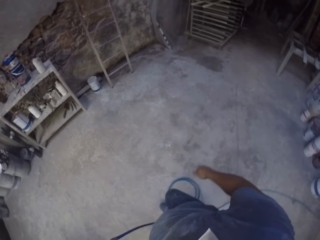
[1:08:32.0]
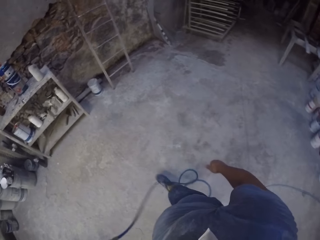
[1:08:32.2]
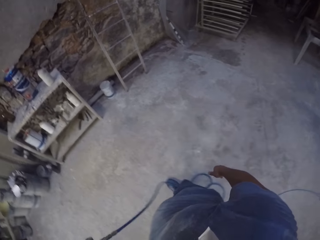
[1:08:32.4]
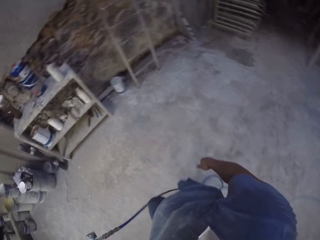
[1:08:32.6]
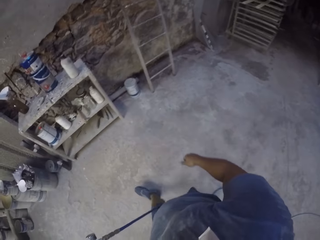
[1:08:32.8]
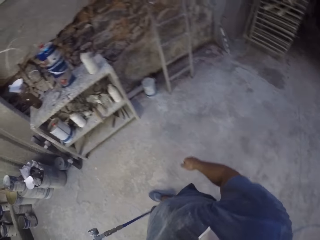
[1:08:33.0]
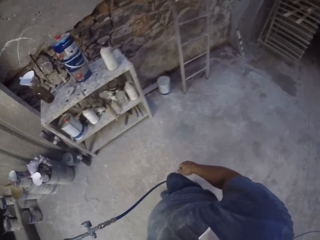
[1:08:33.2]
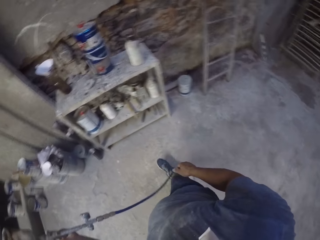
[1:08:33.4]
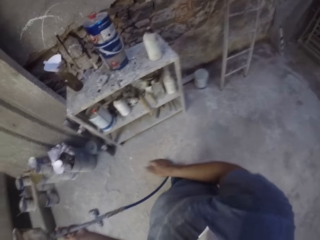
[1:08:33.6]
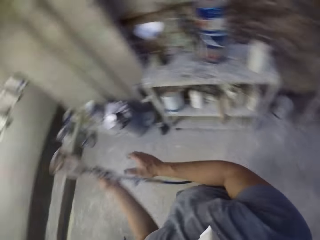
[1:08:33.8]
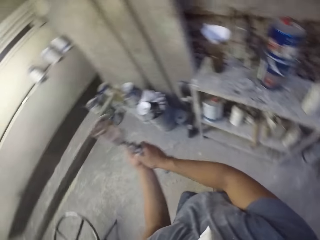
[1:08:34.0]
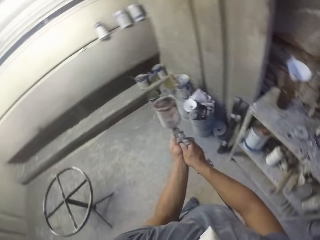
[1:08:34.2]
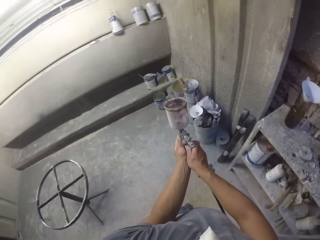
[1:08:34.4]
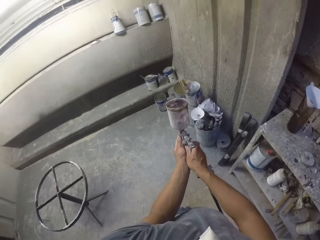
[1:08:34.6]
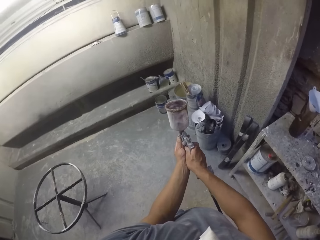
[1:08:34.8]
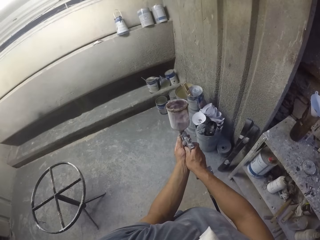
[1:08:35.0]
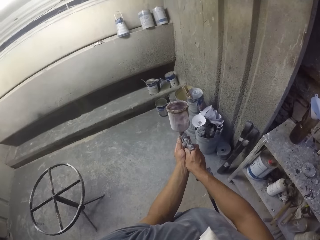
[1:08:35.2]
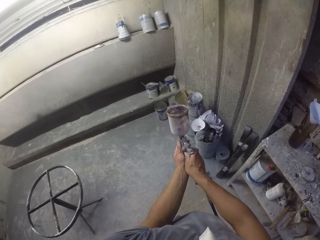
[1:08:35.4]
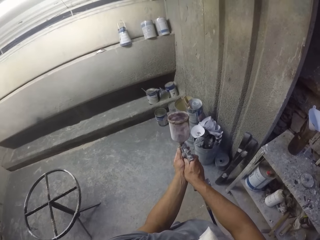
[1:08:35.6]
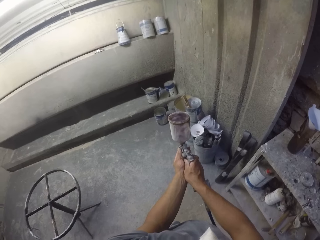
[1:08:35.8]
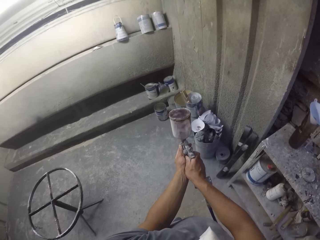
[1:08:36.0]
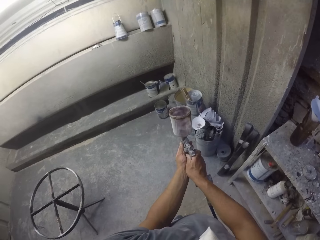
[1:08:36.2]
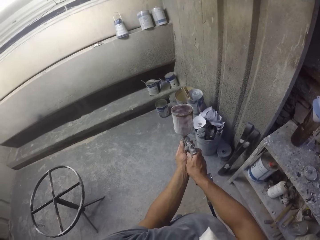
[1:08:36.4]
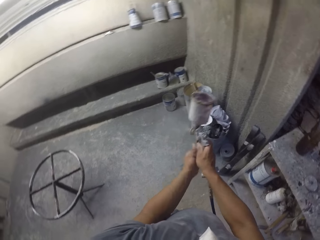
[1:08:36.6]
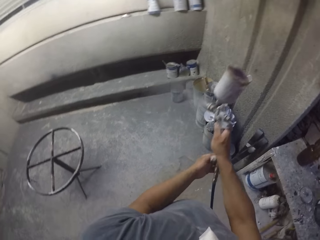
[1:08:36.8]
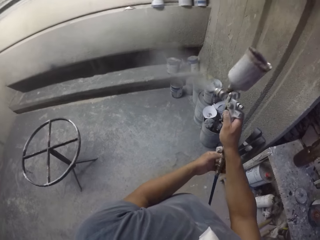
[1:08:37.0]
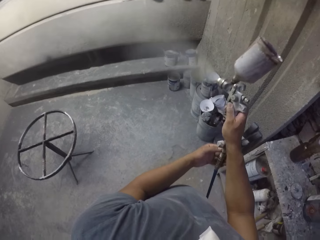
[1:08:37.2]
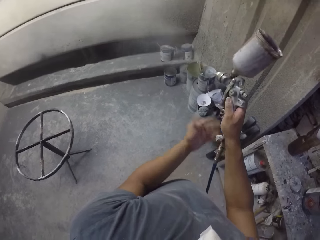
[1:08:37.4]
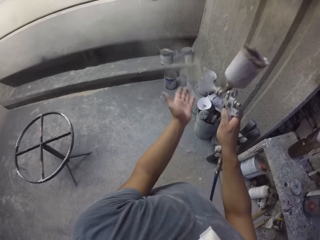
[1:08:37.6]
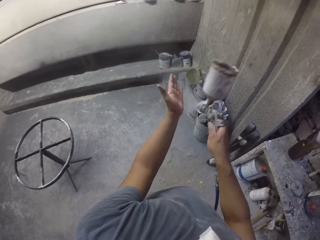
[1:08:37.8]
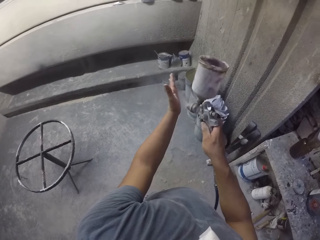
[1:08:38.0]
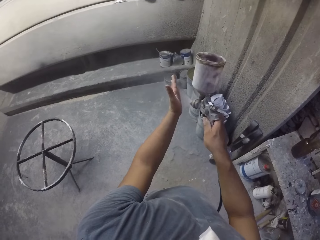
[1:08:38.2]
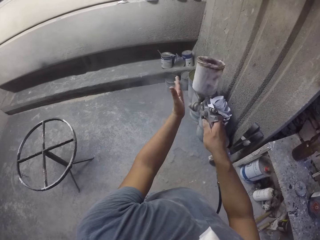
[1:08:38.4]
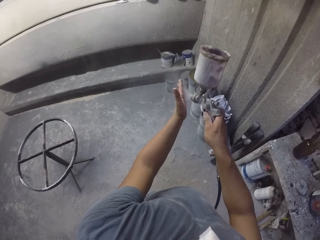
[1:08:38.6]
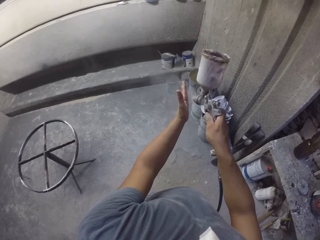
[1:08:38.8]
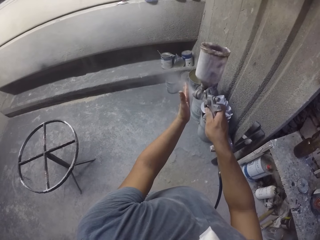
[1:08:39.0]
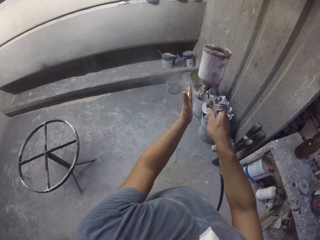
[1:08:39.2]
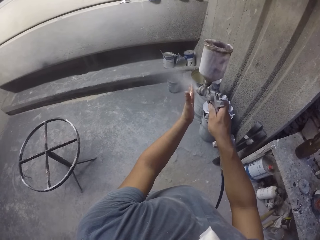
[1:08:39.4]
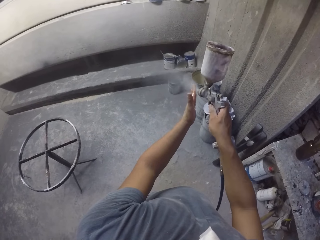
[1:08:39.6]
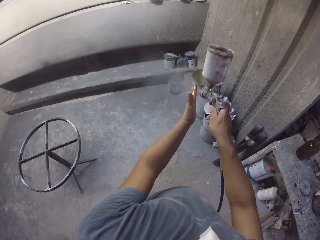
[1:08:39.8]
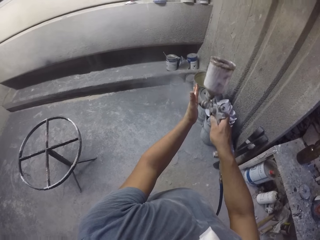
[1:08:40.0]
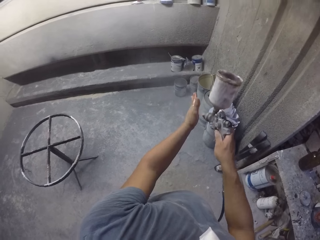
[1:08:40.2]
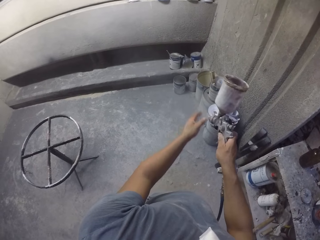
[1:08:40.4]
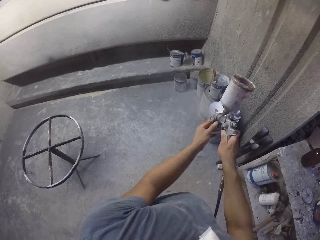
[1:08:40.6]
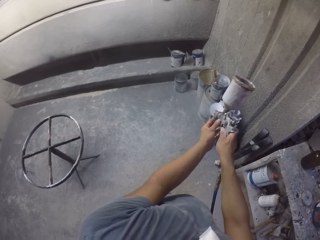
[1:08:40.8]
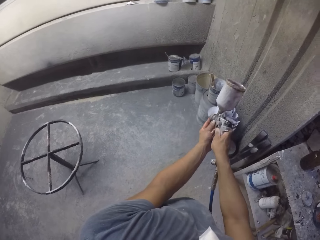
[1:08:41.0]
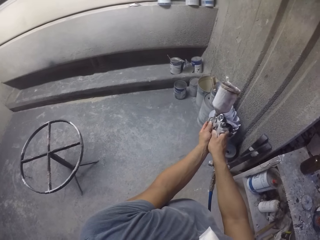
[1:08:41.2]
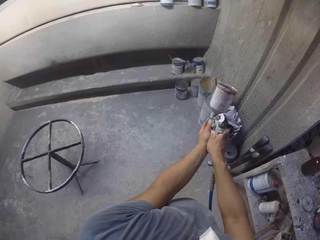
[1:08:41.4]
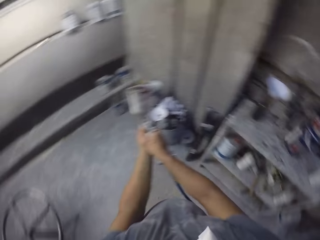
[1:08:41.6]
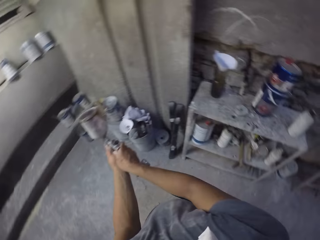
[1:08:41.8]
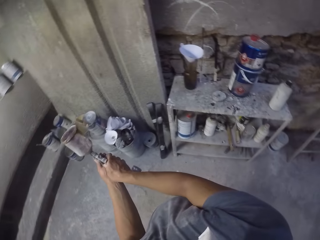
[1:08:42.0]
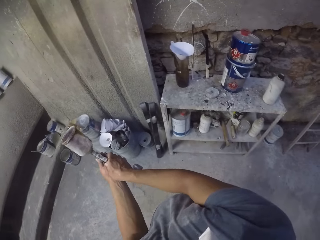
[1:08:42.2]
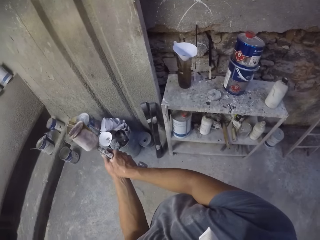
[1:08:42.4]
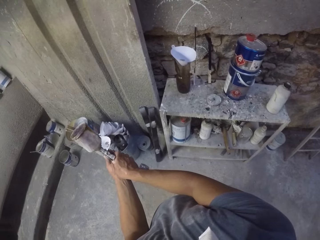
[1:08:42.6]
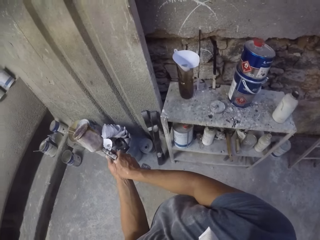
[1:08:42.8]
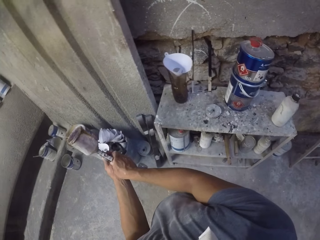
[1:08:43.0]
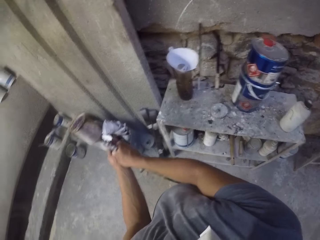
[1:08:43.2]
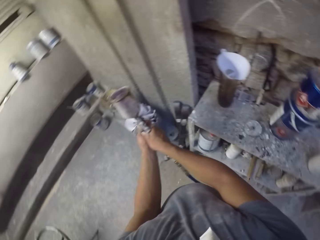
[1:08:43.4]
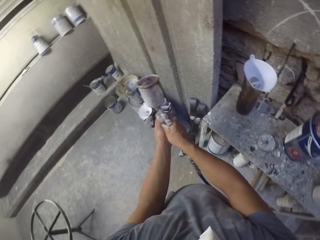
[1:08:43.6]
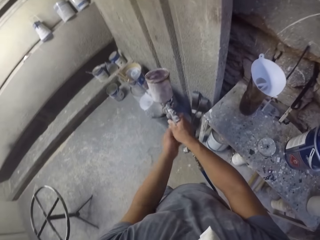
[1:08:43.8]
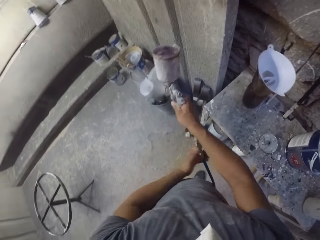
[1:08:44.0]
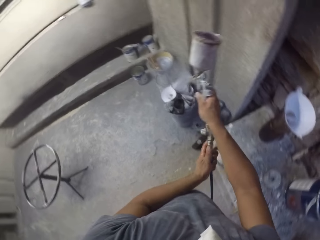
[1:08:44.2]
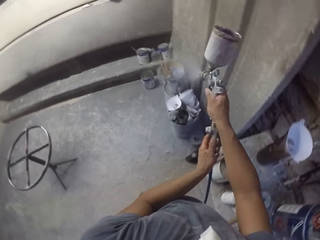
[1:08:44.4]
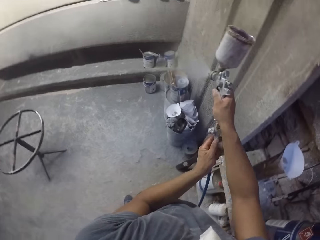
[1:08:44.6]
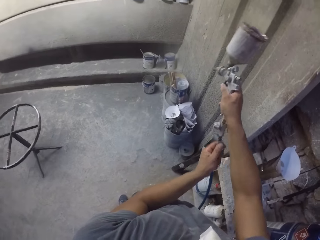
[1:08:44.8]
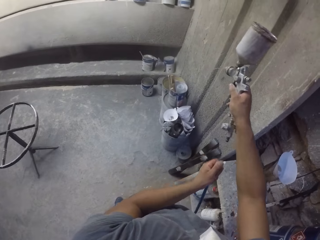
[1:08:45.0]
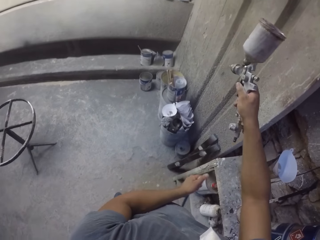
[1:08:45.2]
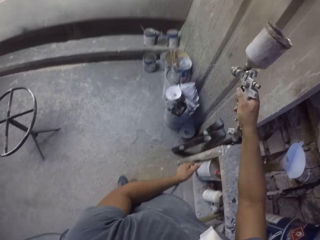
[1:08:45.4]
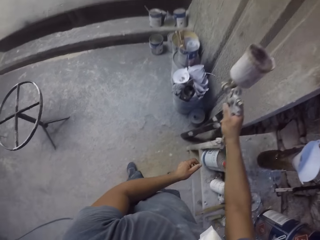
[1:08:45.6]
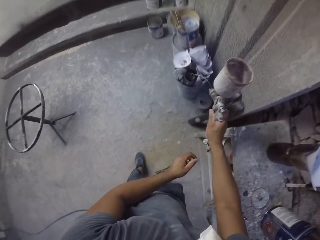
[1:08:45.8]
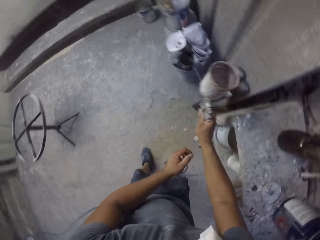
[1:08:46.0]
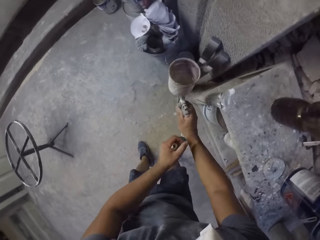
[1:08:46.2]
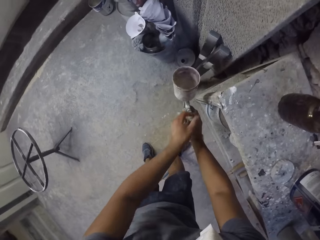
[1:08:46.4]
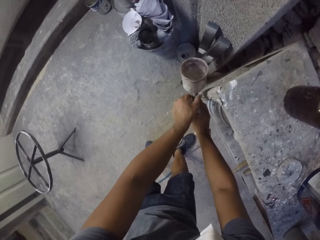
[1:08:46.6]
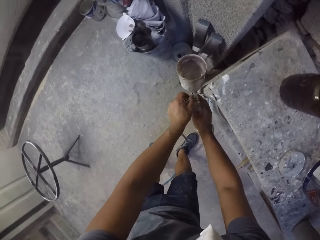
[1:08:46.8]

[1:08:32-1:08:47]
The camera wearer turns. They walk around the room. They hold a spray gun with both hands in the room. They spray paint in the room. They spray paint on the left hand. They hold the spray gun with both hands in the room. They turn. They spray paint in the room. They remove a pipe from the paint spray gun.

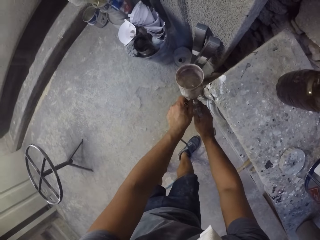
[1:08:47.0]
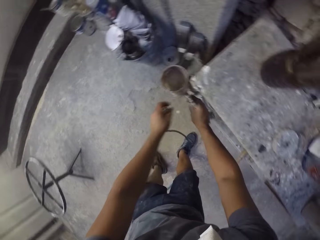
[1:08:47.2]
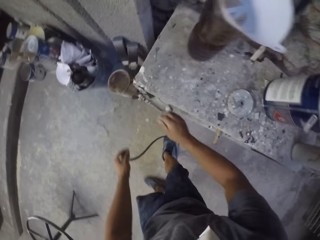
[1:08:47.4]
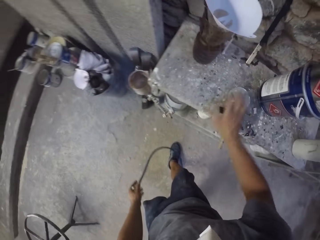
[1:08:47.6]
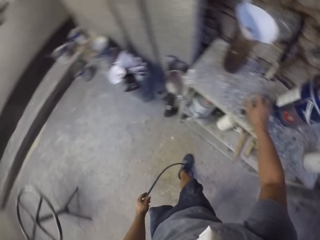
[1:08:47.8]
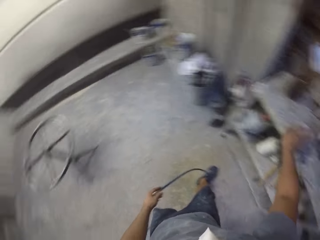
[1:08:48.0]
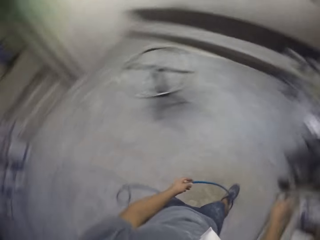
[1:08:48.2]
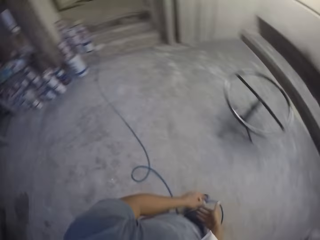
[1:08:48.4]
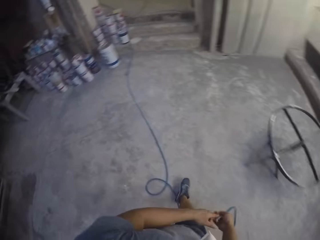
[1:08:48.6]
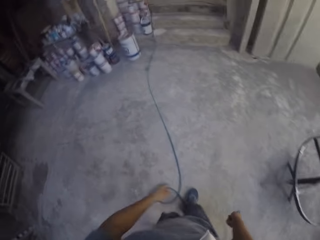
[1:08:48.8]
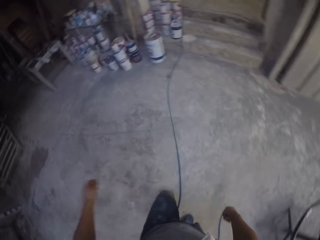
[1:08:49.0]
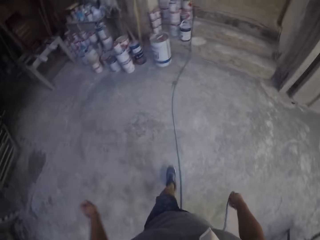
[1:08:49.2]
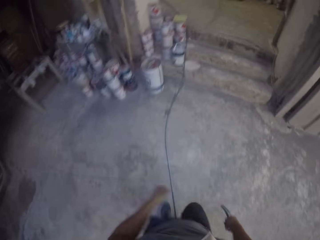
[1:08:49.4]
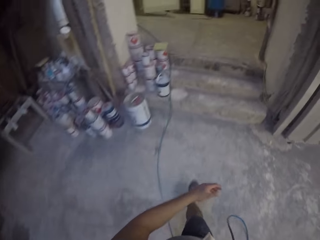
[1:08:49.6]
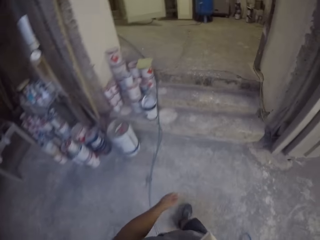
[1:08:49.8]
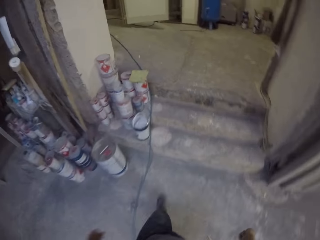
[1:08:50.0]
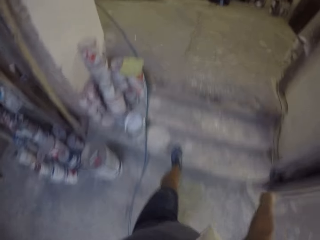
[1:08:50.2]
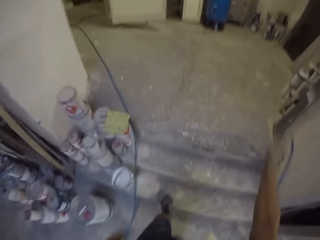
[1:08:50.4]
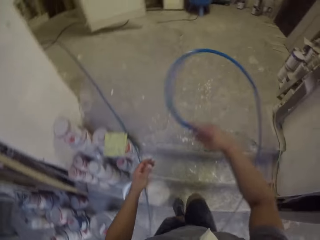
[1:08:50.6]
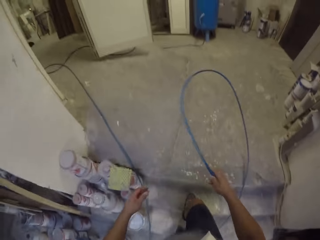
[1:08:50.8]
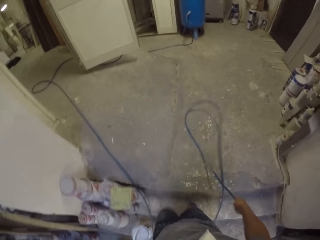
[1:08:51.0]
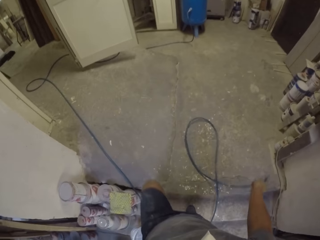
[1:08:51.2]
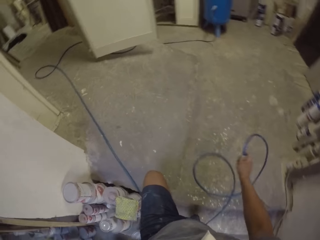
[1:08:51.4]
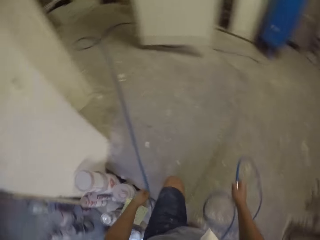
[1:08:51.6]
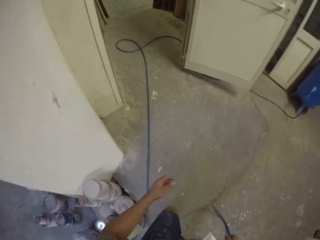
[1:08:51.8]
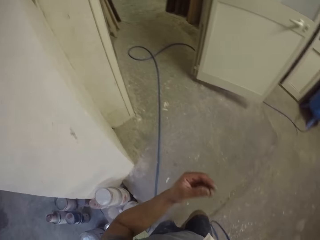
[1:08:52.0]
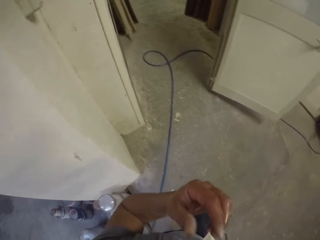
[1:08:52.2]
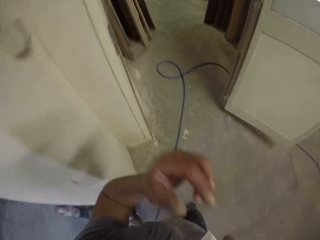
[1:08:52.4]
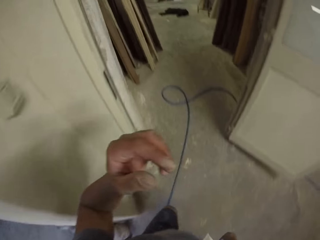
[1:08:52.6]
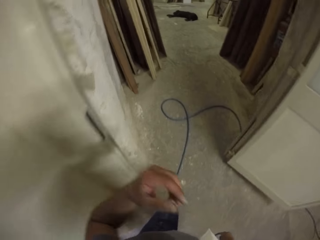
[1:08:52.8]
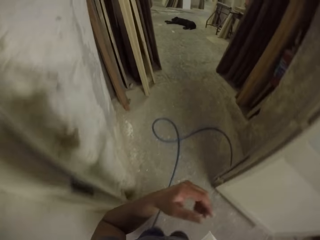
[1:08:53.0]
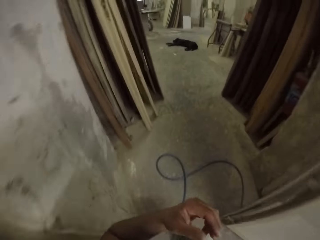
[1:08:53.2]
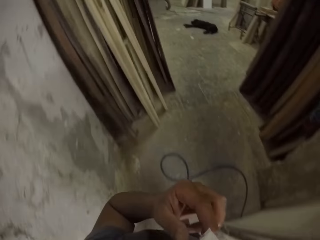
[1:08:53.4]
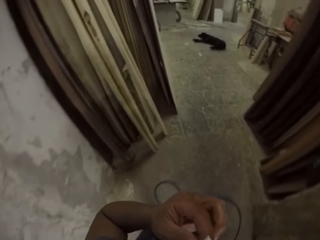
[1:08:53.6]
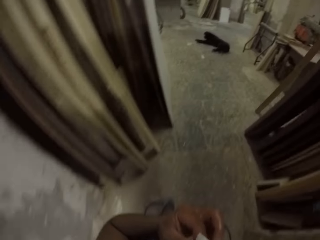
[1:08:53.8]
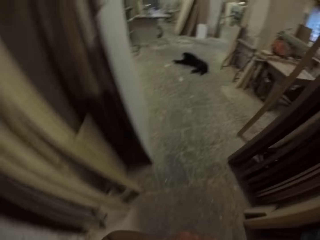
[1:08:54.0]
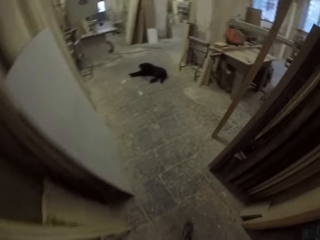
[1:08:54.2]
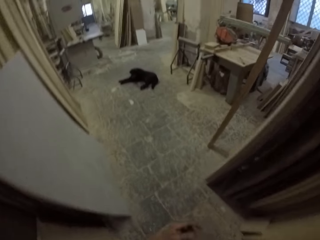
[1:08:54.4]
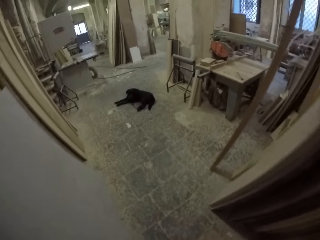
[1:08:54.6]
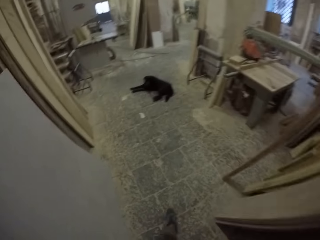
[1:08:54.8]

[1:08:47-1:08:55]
The camera wearer hangs the paint spray gun on the table. They pick up a spray gun lid on the table. They turn around and walk in the workshop. They hold an extension in the room.
